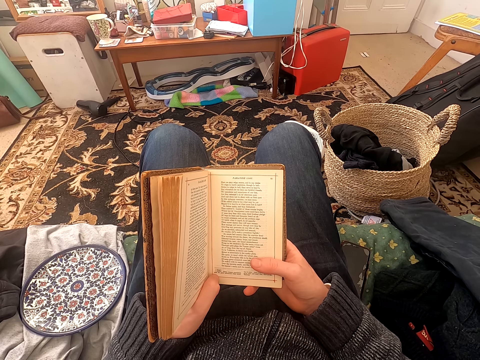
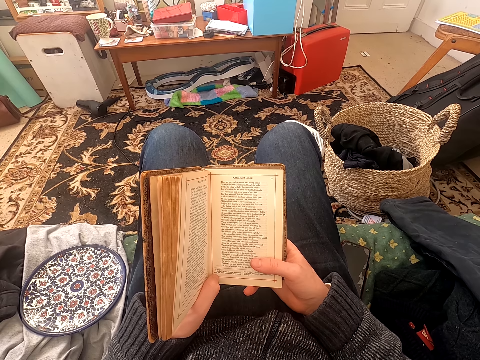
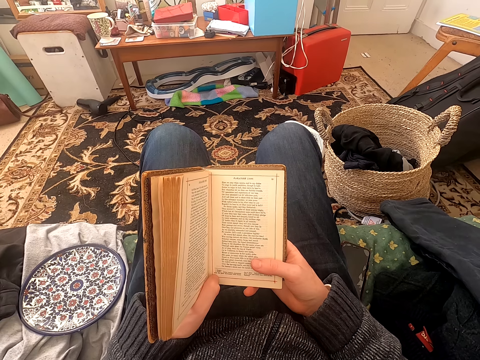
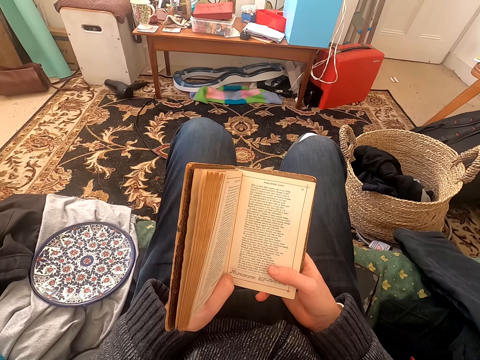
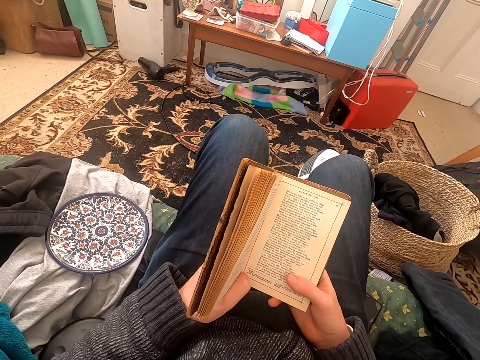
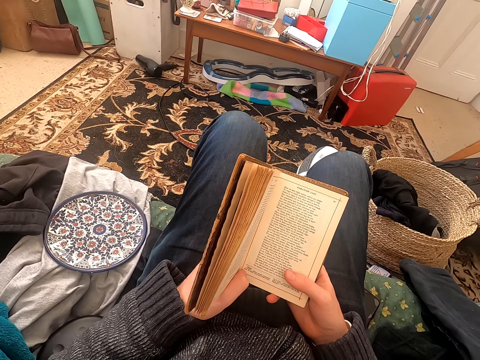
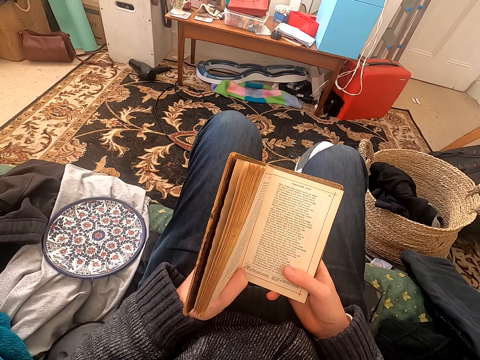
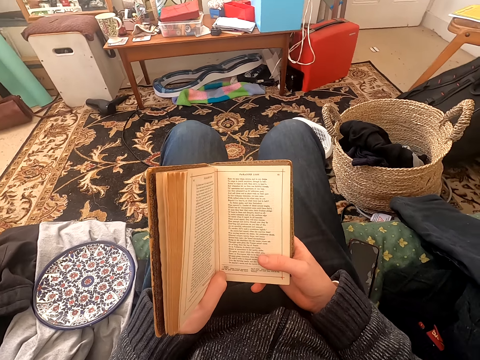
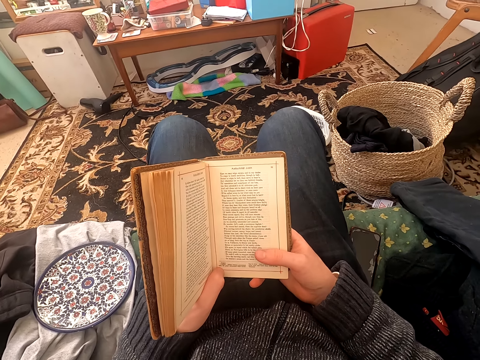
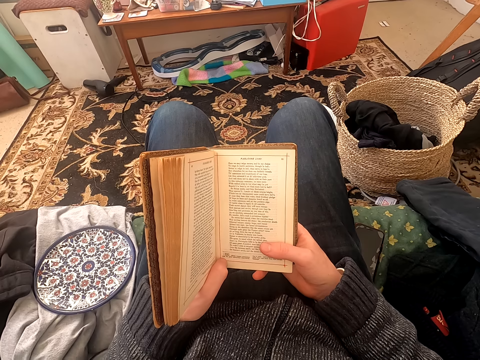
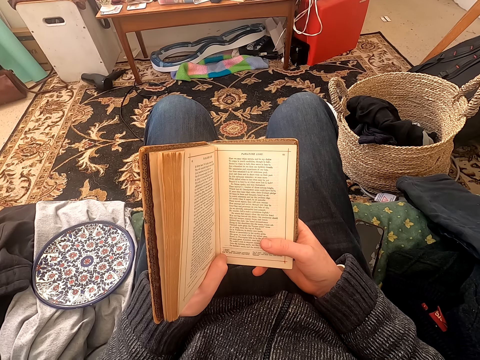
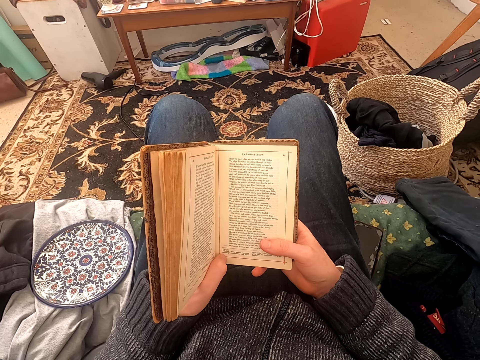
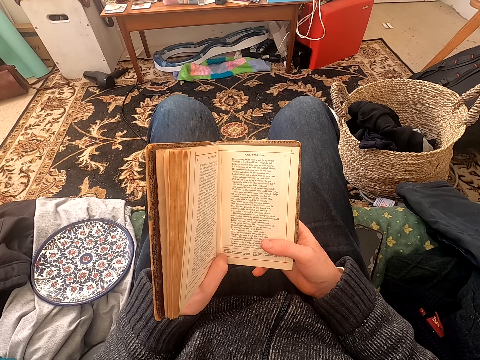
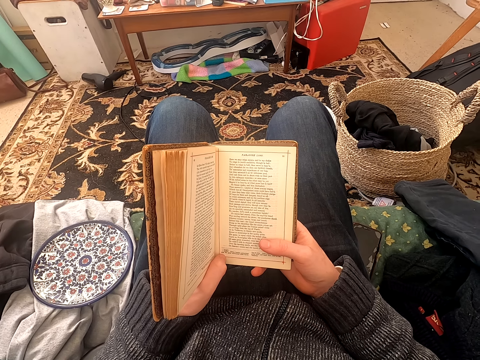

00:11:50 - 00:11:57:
The camera wearer reads the book and looks around.

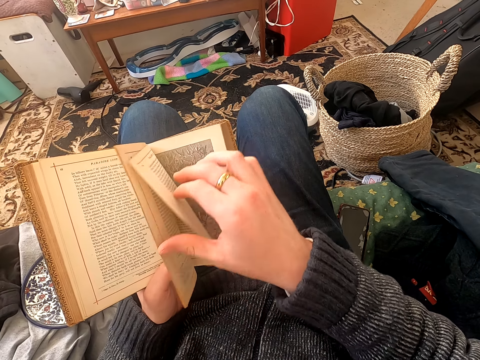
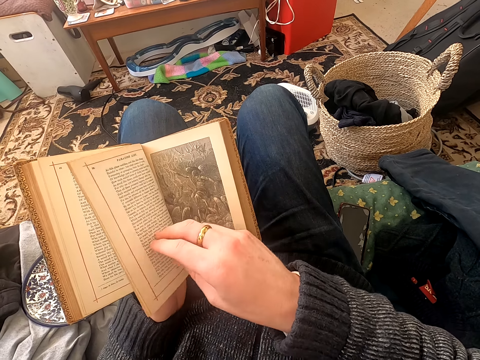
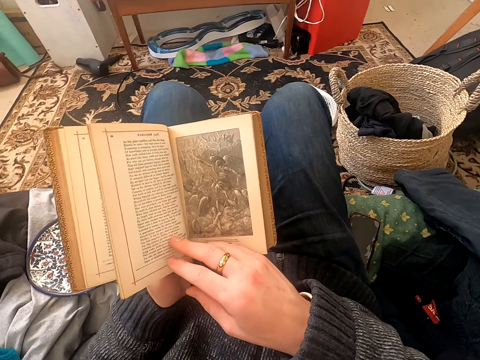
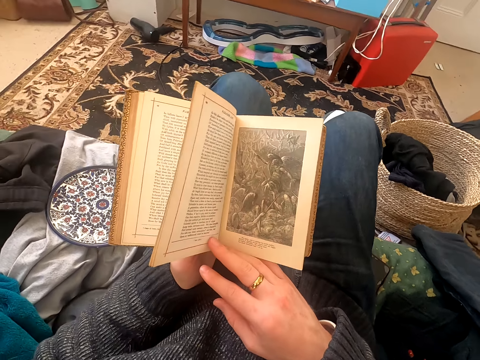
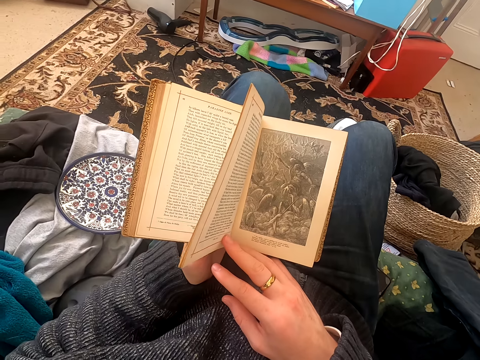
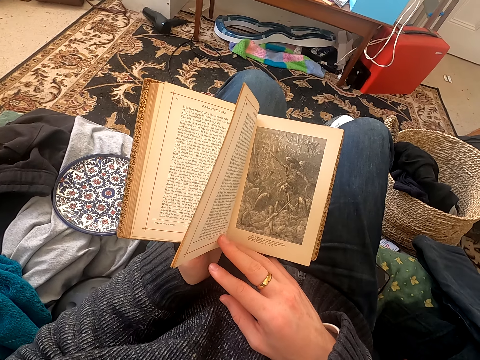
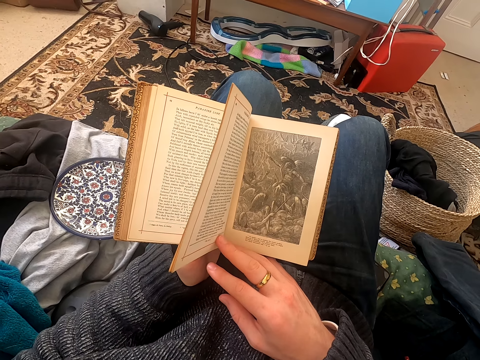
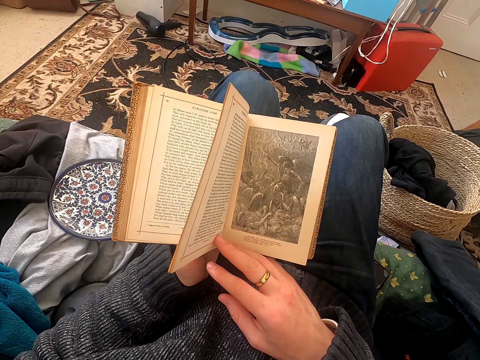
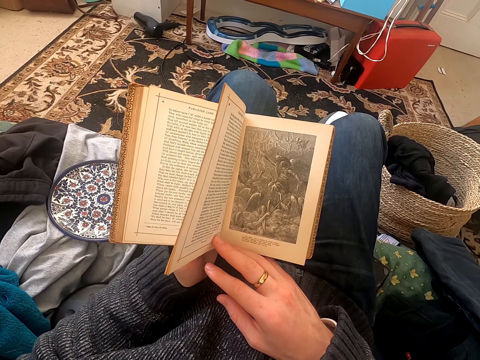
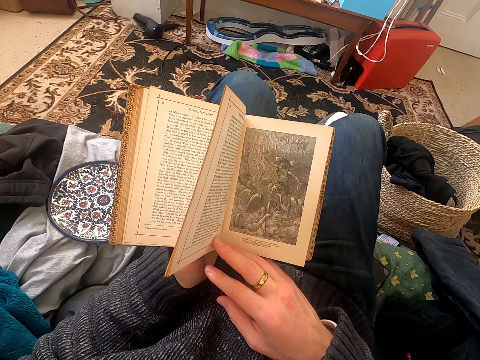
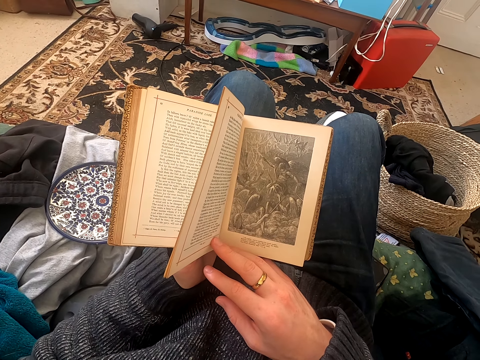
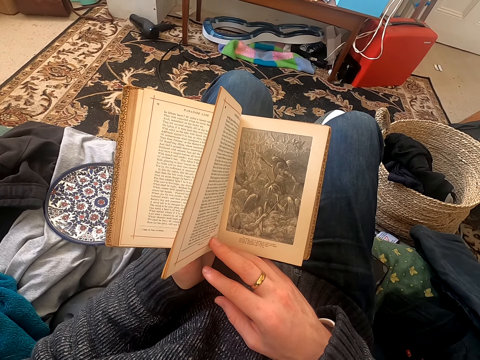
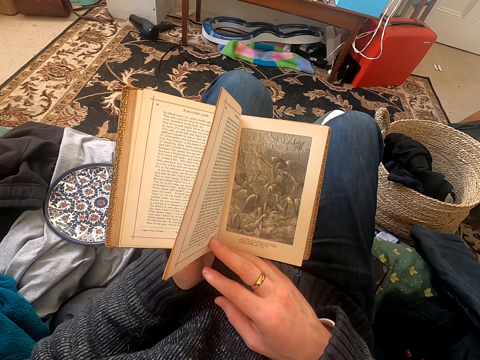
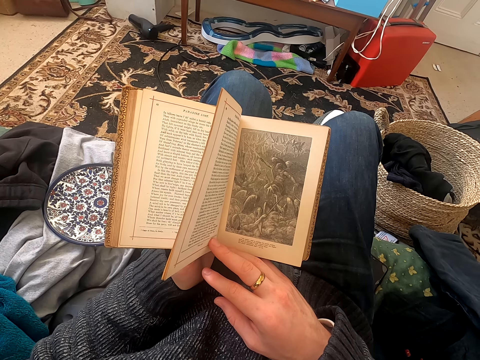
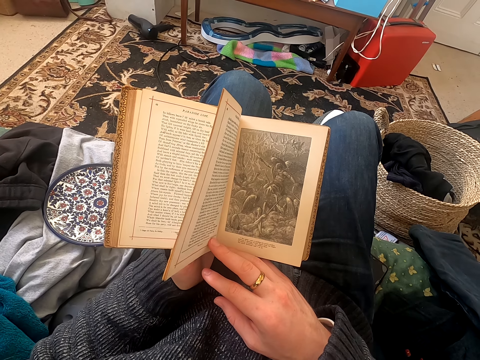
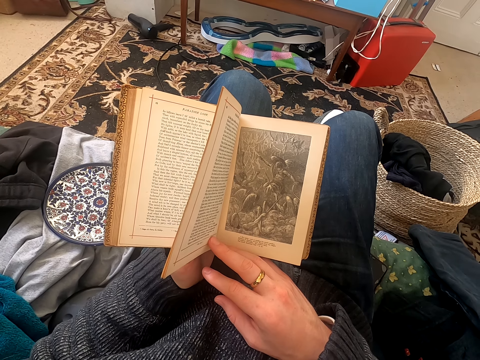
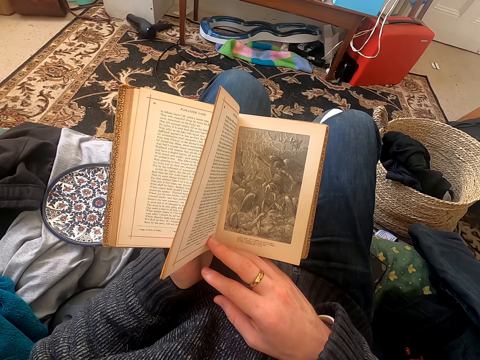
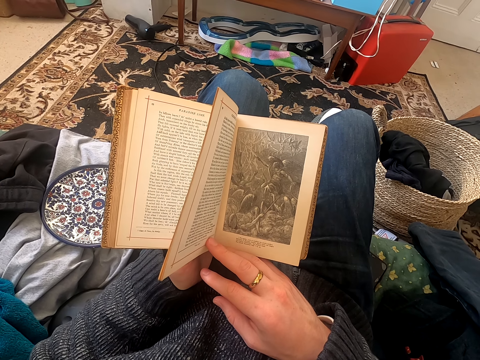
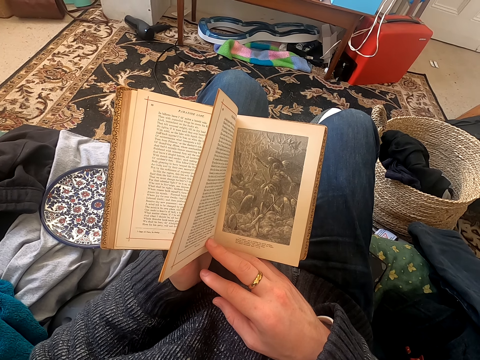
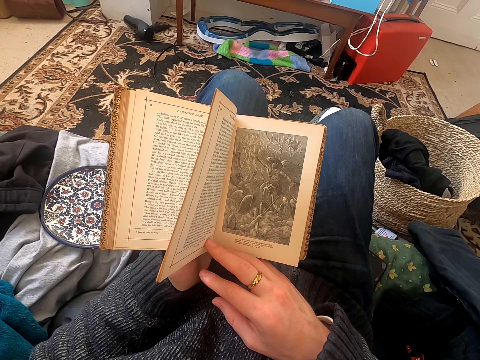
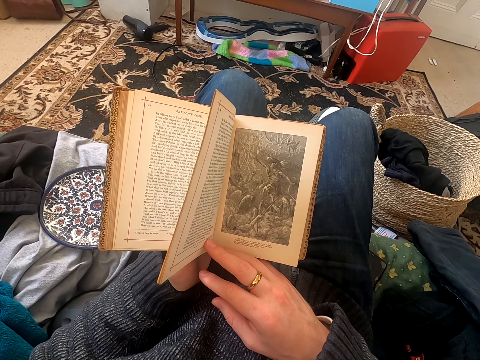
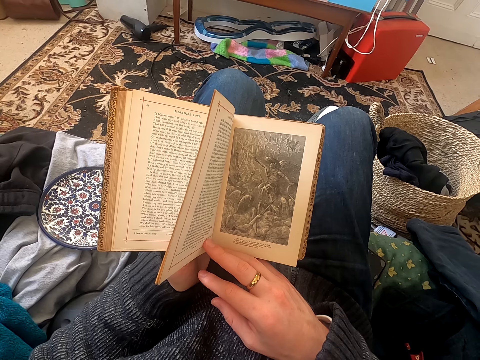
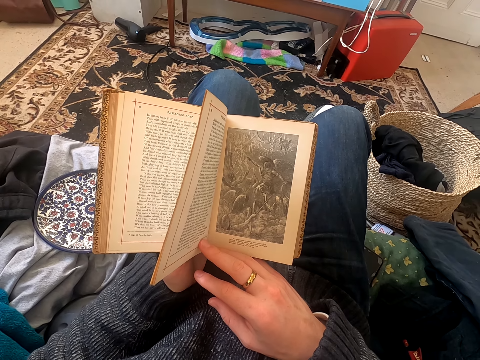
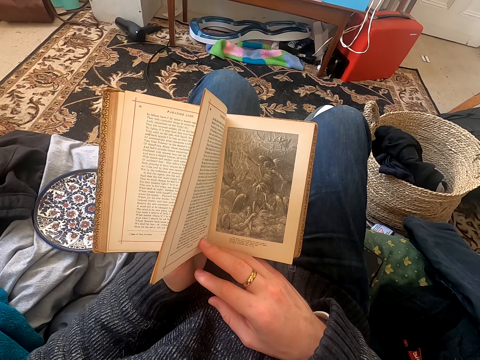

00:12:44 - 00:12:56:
The camera wearer looks at the book. They read the book.

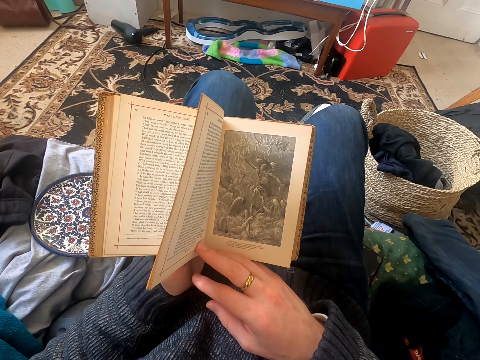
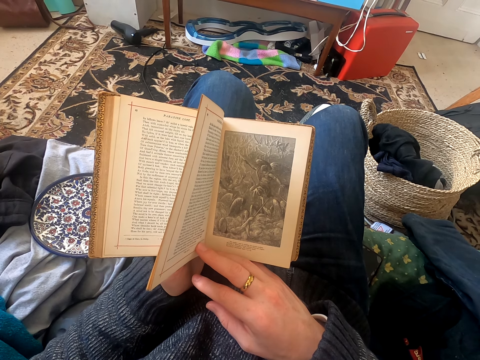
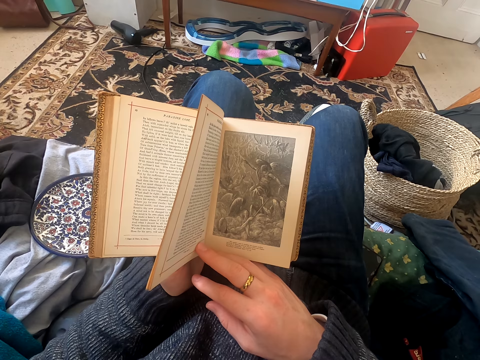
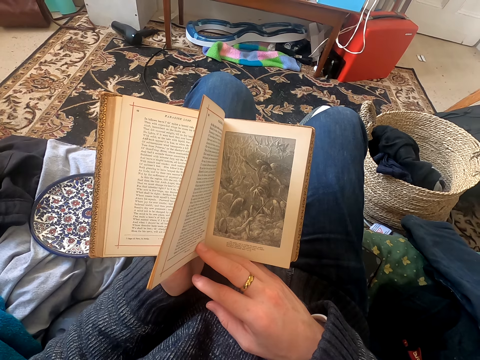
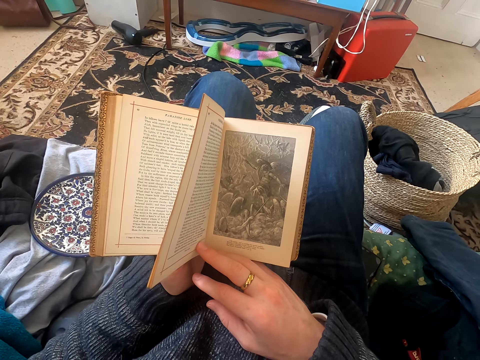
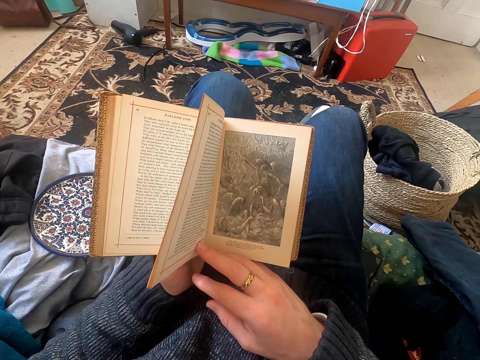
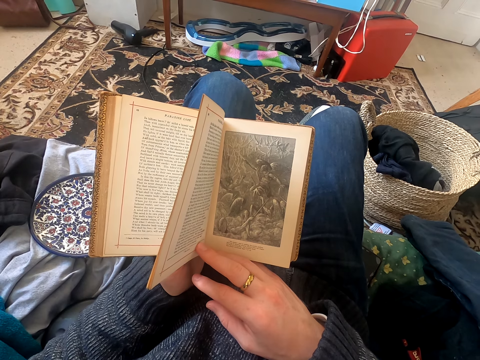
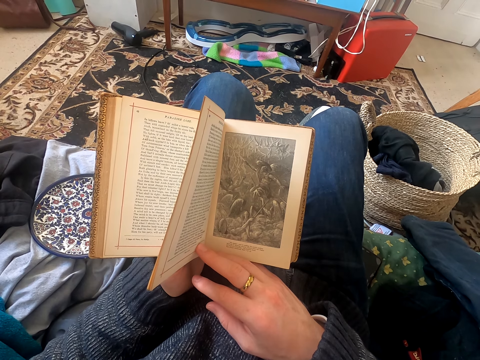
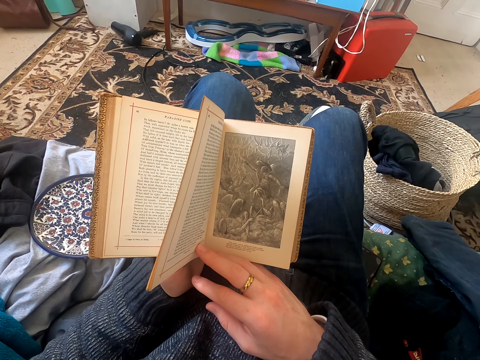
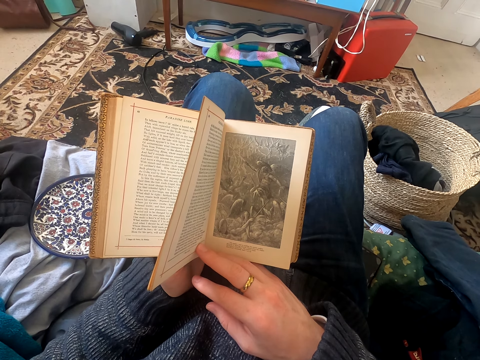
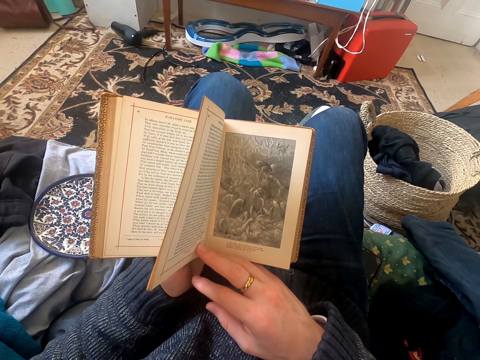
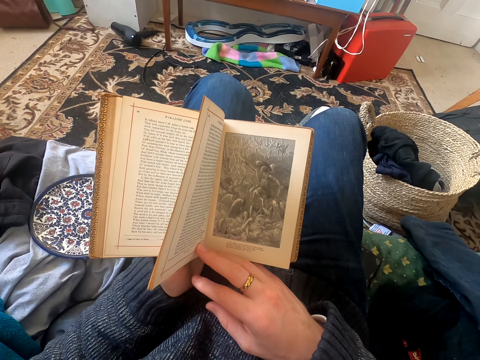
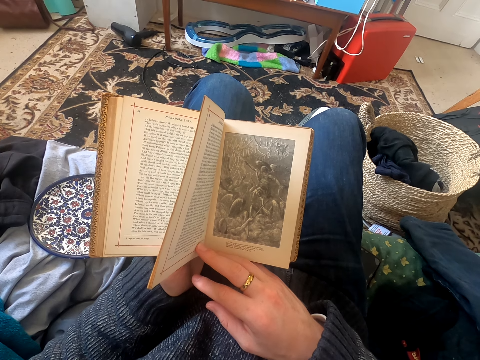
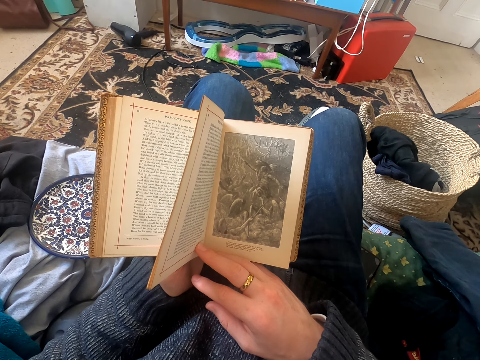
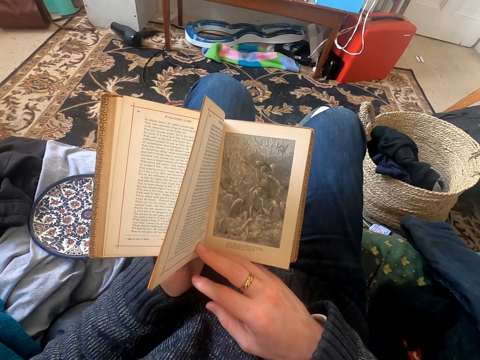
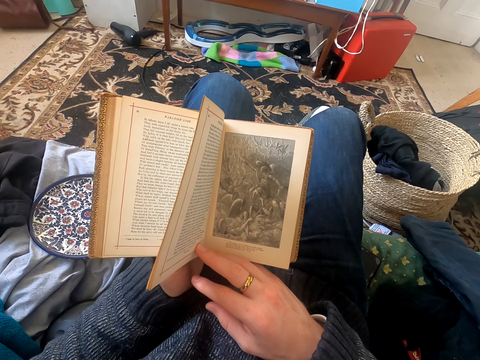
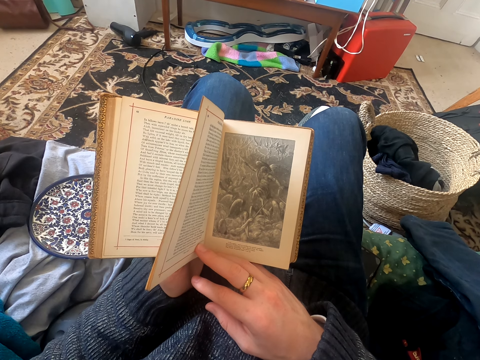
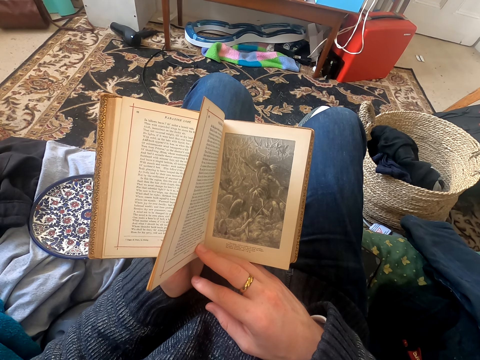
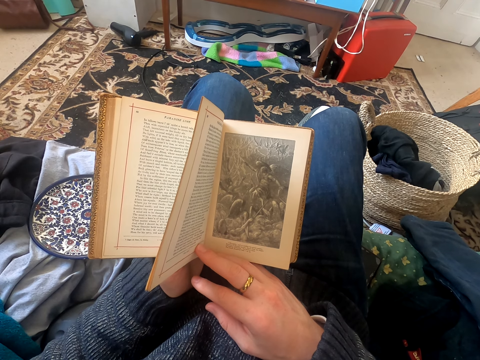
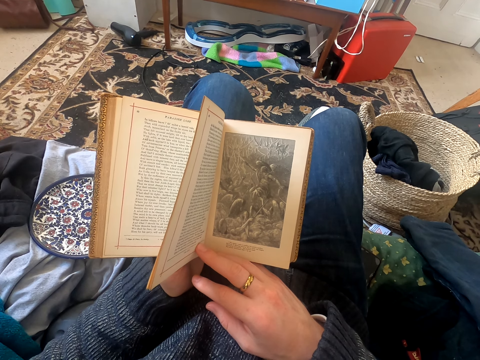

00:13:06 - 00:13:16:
The camera wearer looks at the book.
